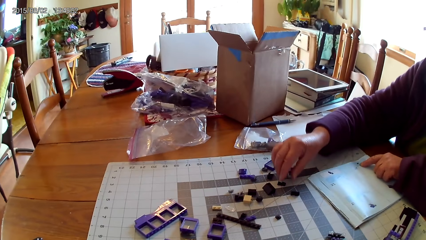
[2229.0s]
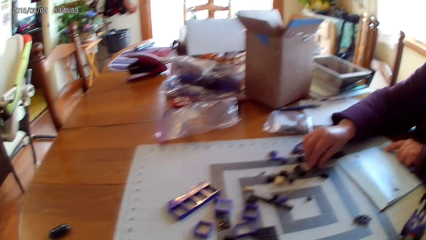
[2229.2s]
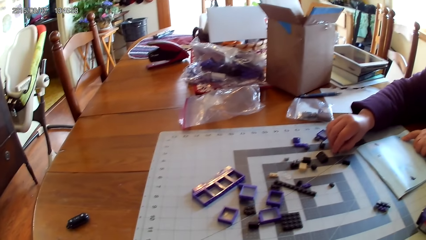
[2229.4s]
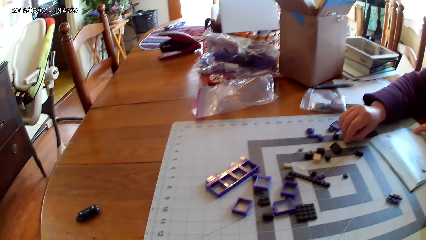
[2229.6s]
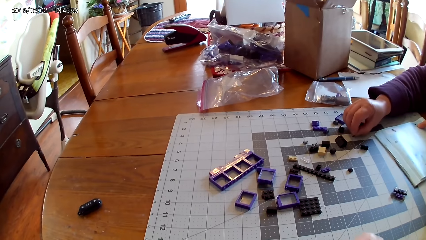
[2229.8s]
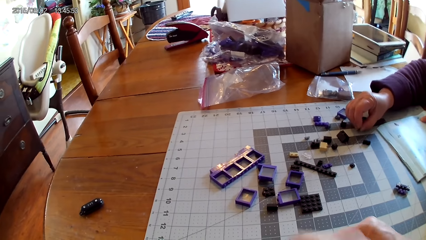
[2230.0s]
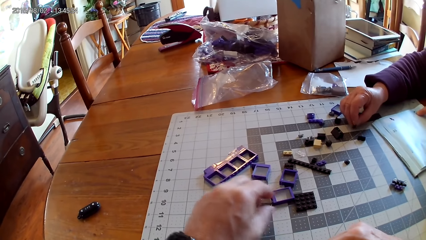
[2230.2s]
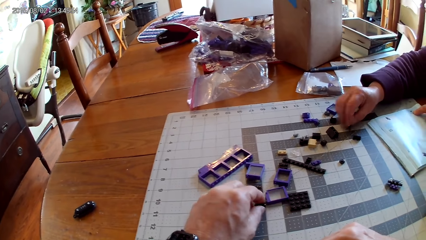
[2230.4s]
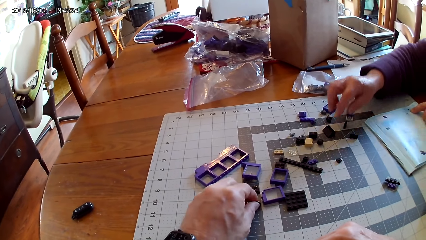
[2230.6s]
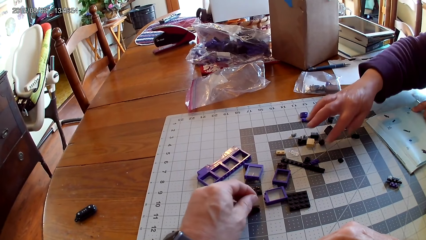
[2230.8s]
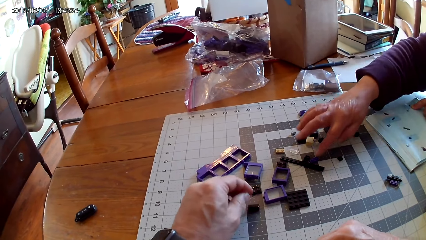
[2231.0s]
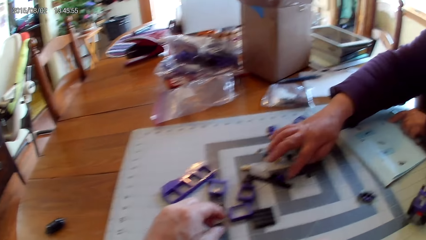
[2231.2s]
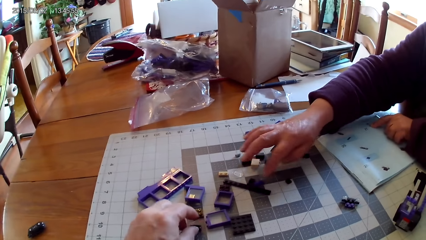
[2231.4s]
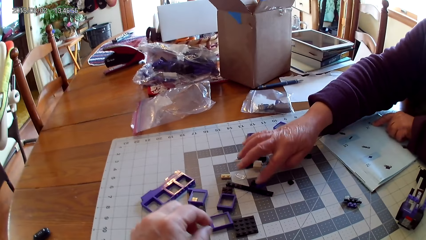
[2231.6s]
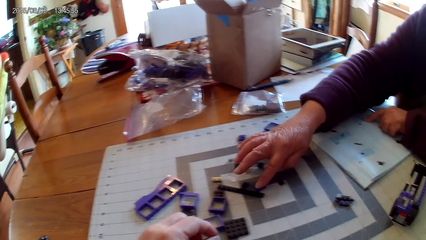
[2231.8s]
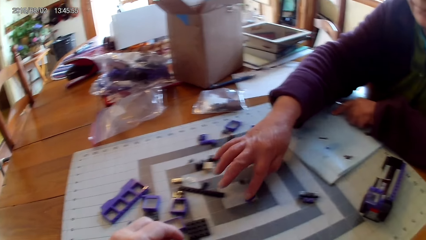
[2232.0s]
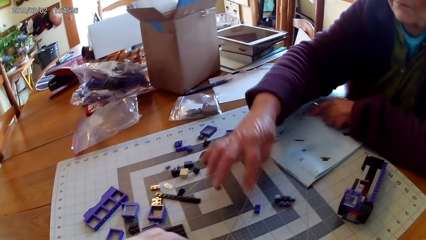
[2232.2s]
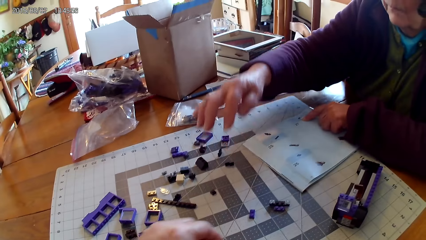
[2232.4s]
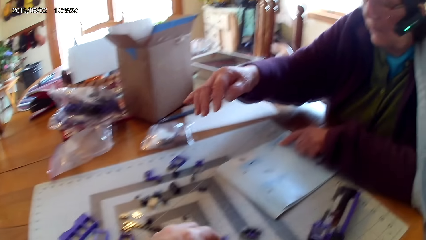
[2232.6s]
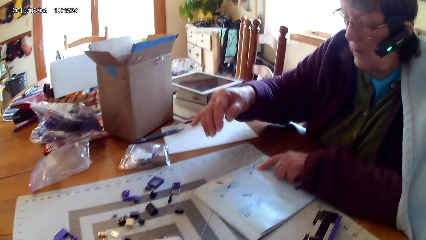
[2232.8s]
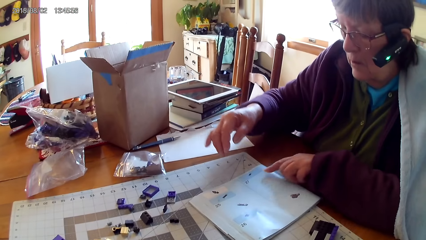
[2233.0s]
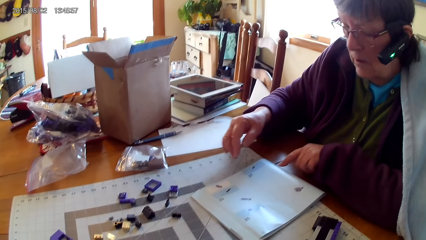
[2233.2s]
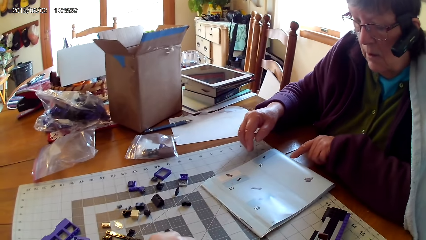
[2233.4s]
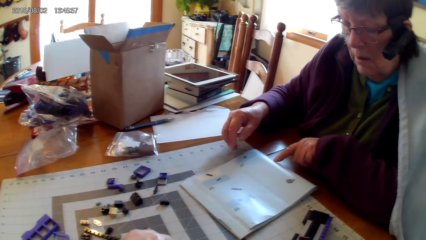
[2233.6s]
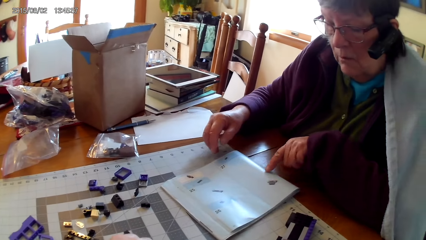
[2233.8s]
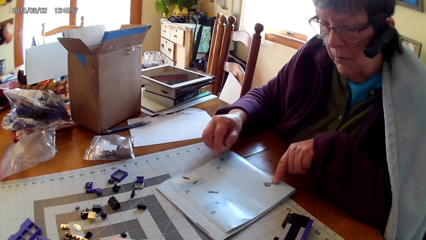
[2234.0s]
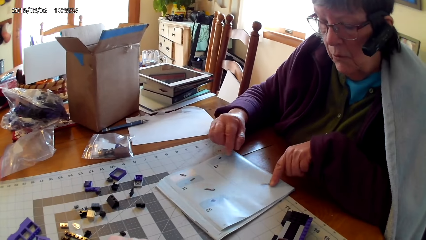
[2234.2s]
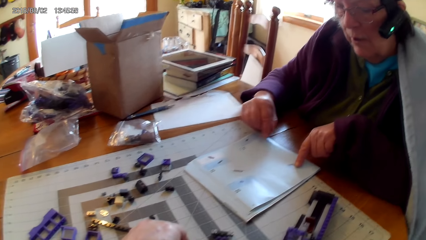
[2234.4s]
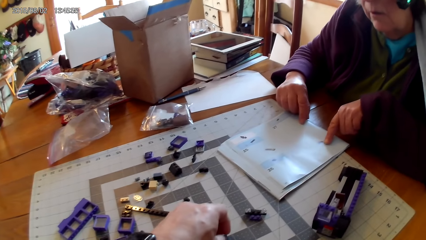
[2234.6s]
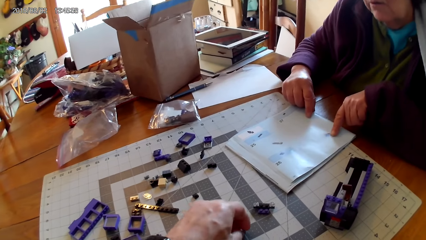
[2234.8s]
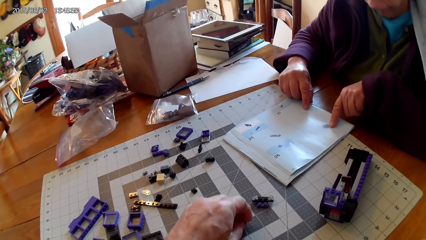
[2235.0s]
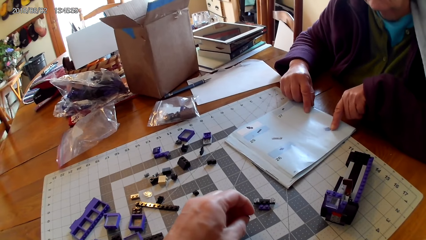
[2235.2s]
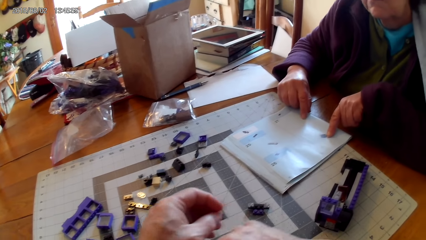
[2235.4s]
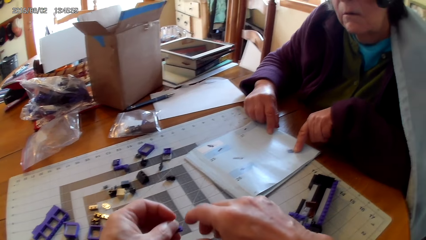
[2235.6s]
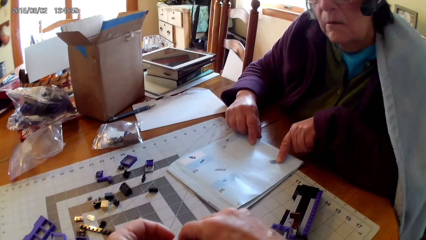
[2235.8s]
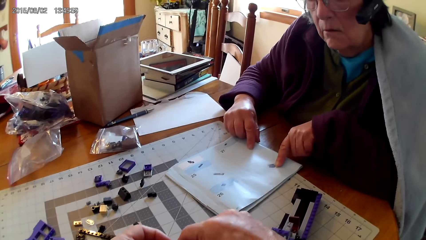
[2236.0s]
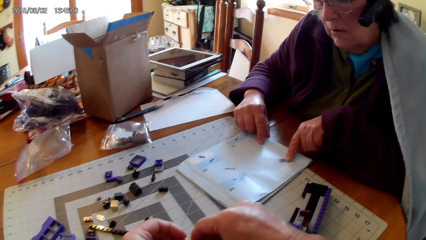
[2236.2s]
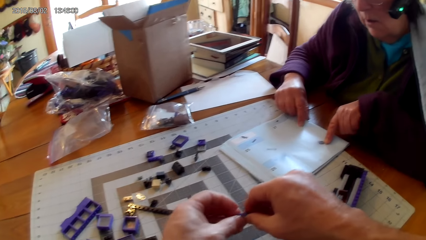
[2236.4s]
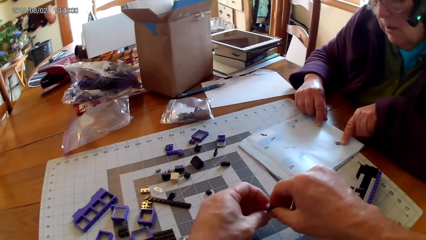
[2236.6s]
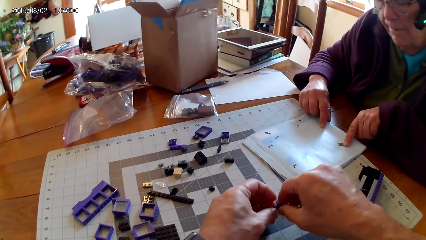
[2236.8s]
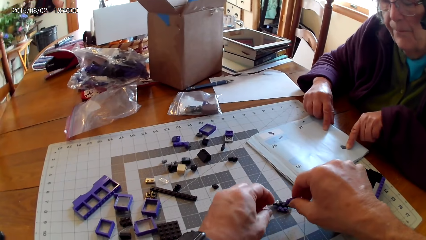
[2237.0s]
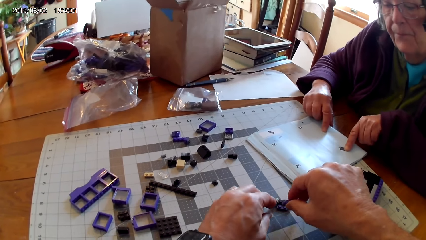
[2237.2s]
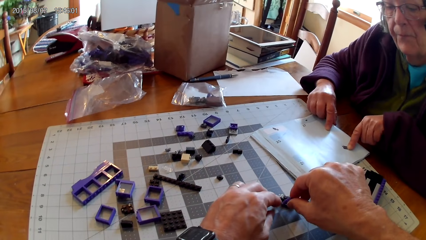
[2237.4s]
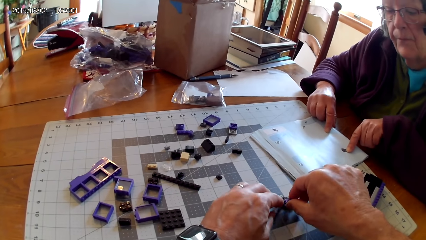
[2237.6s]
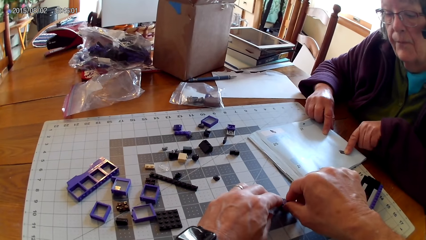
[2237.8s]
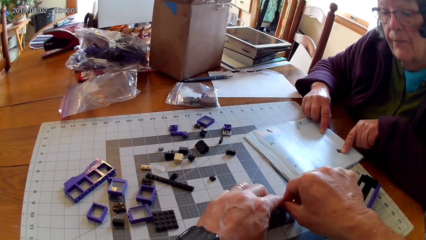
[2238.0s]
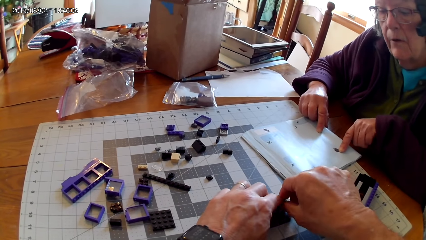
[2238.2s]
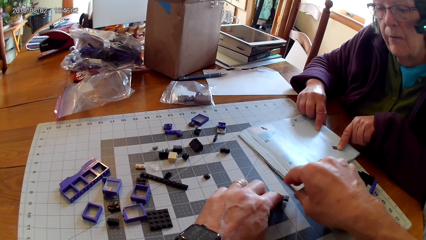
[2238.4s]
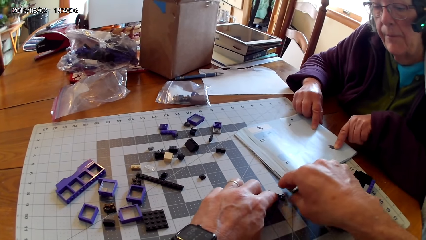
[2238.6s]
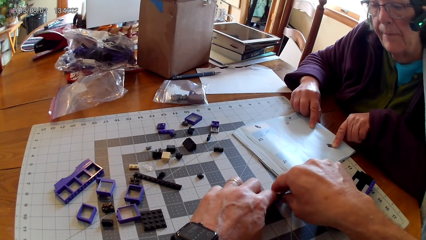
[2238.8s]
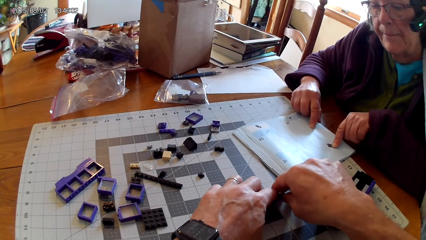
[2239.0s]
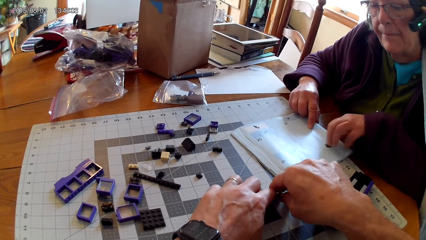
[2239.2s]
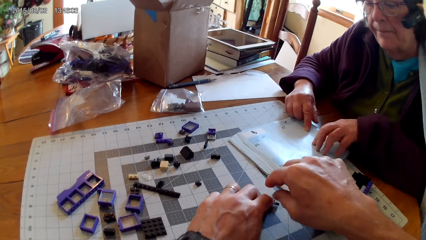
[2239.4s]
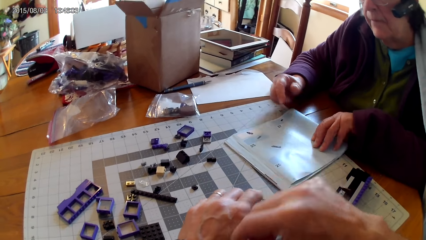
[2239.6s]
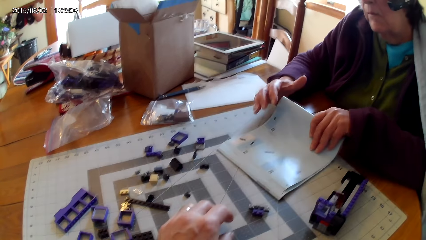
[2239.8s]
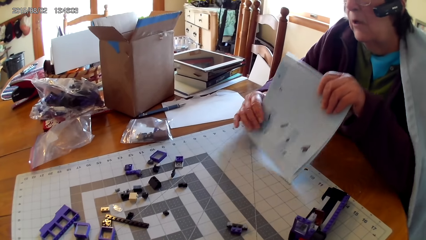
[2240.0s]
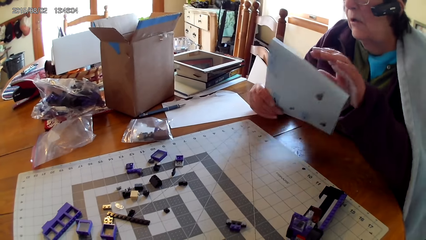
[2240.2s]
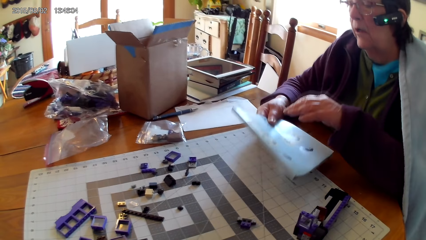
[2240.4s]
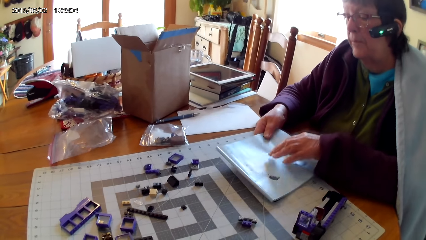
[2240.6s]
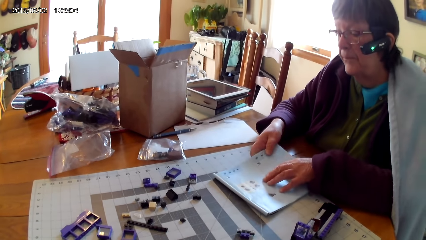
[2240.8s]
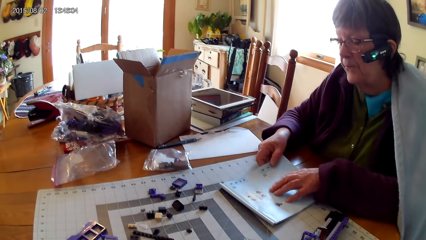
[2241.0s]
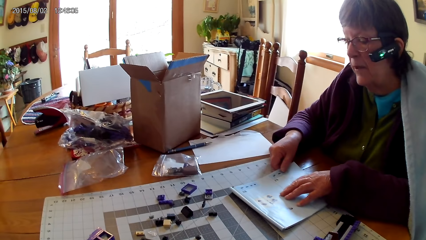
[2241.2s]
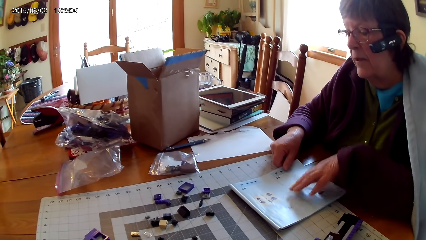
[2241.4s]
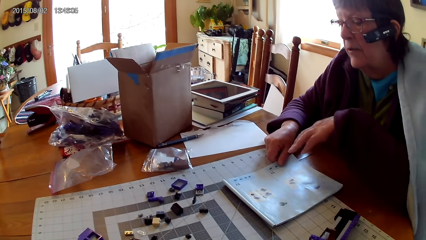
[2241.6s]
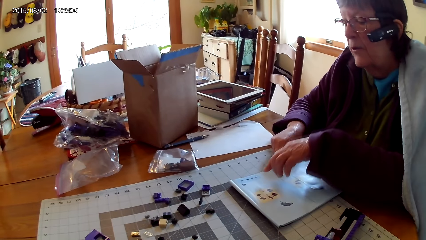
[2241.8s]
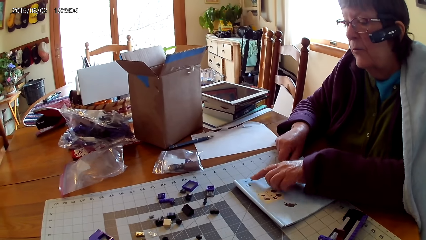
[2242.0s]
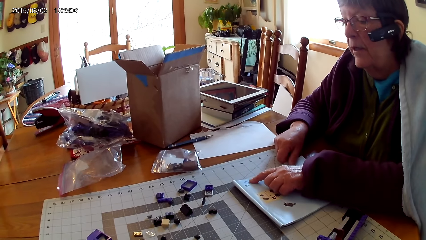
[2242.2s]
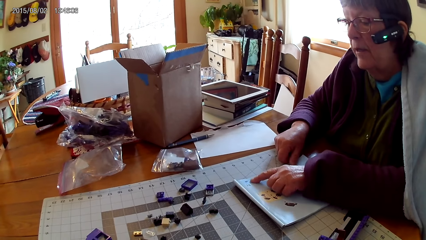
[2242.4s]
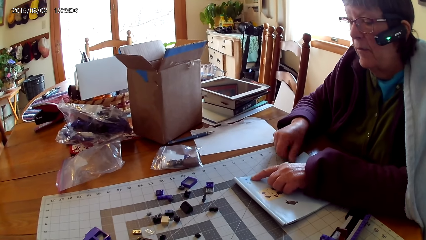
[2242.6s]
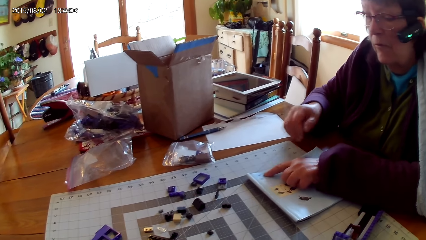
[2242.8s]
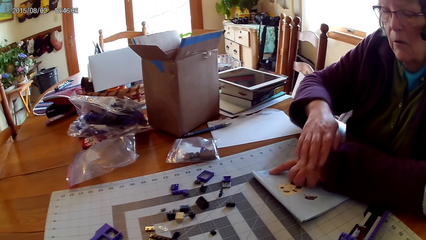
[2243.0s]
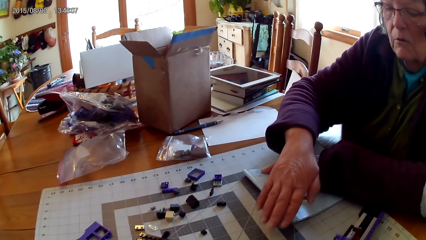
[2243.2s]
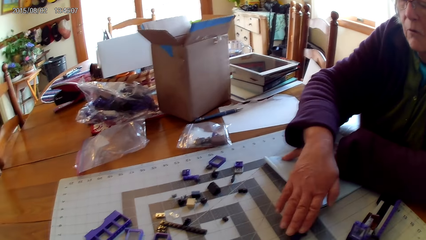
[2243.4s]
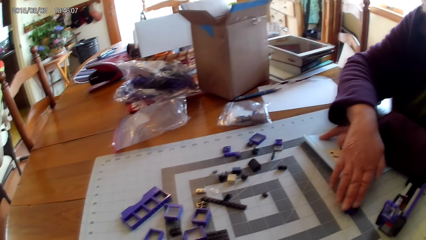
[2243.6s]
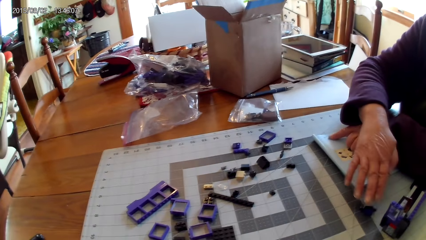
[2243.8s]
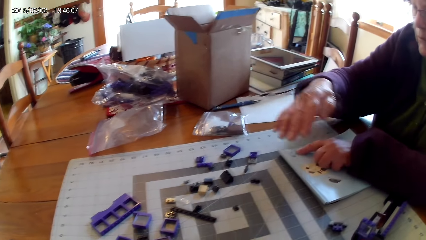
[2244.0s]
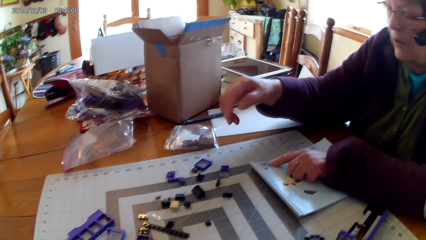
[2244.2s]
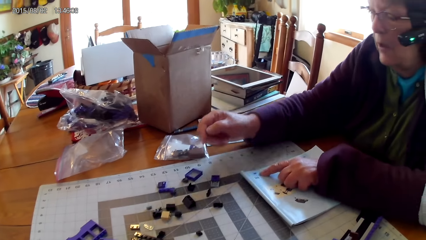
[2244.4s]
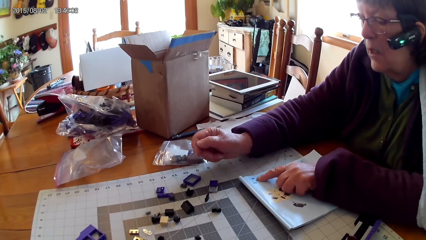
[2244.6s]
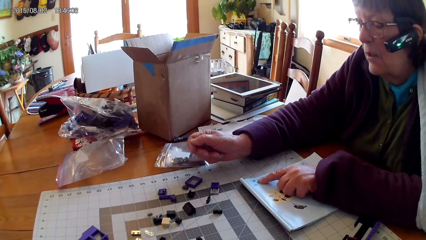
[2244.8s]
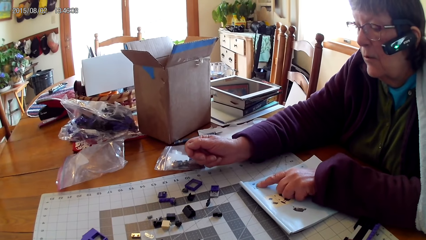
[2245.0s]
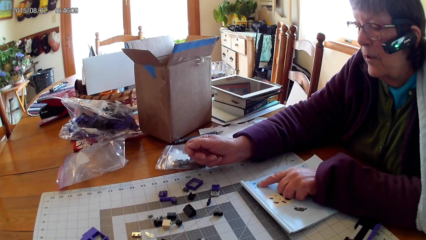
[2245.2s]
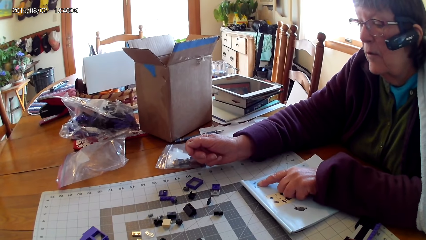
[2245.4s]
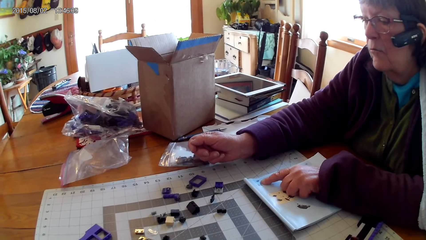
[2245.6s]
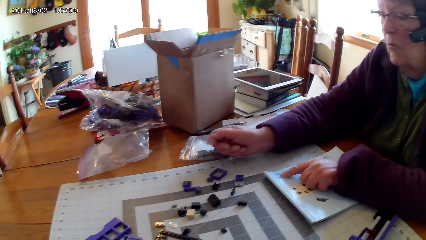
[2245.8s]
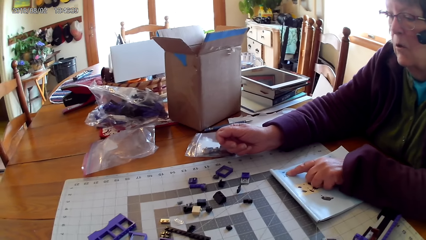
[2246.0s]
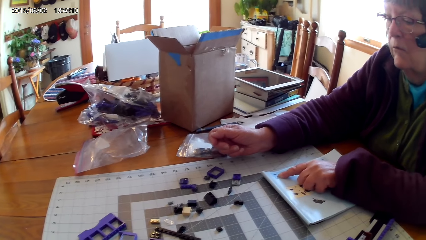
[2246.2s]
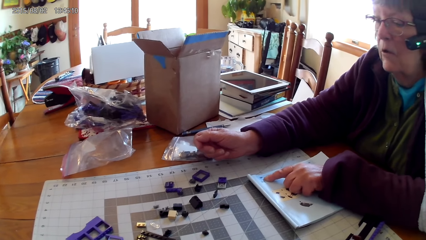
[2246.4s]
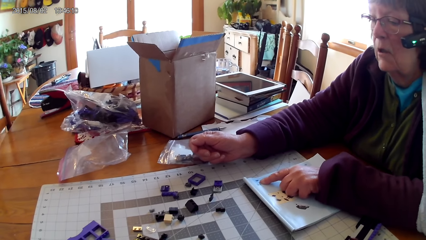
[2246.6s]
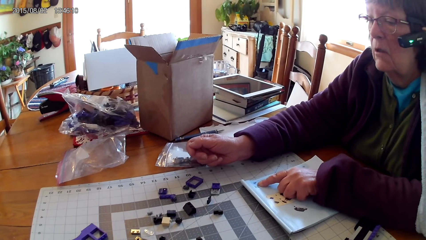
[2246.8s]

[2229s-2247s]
A lady picks the lego piece, moves a plastic interlocking block on the table, points at a drawing on a book and reads the lego book. The camera wearer joins the plastic interlocking blocks on the table. The lady turns the book and lifts the lego book. She points at a drawing on the book, reads the lego book, moves a plastic interlocking block on the table and picks the lego piece.
